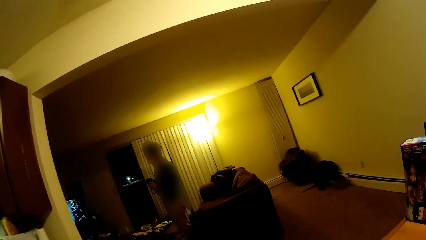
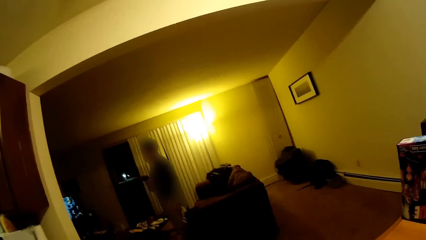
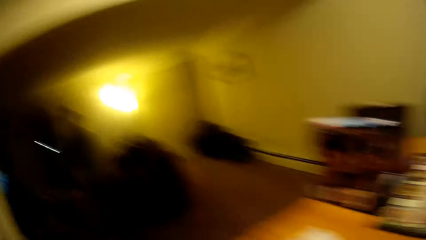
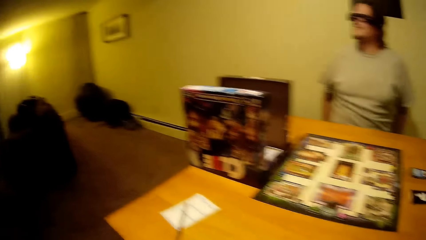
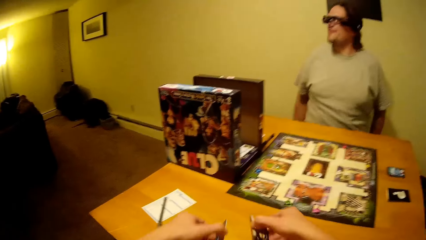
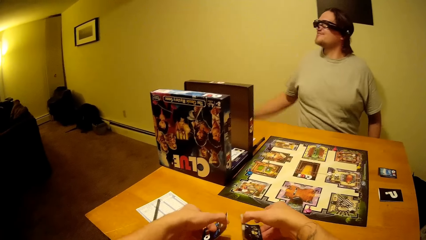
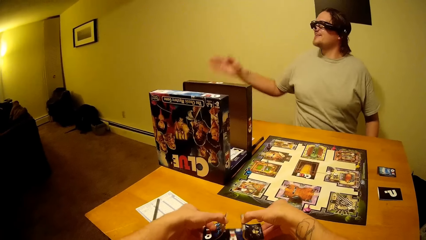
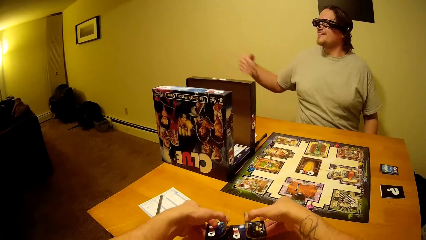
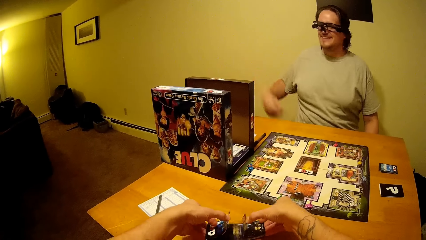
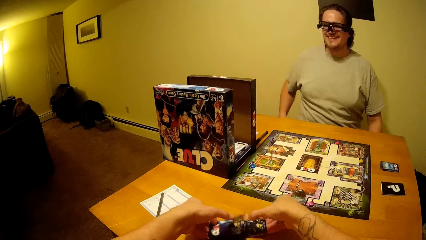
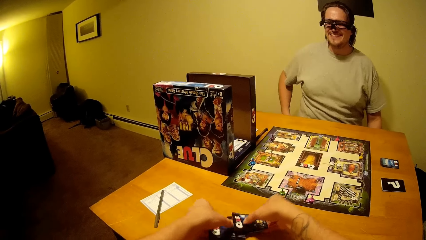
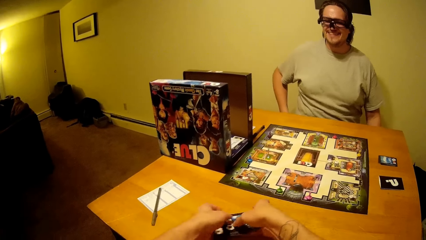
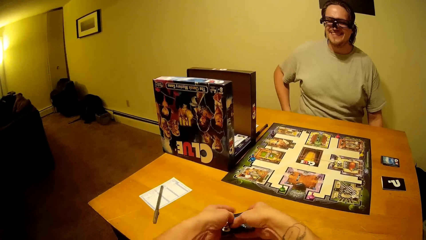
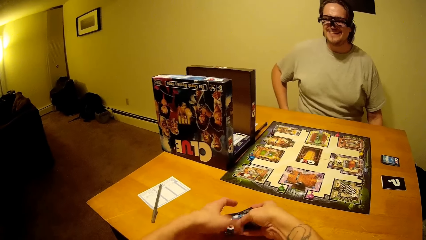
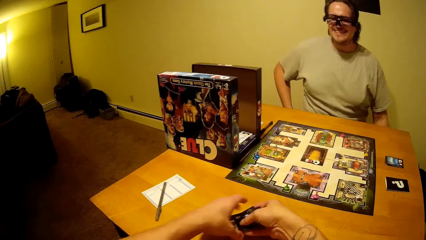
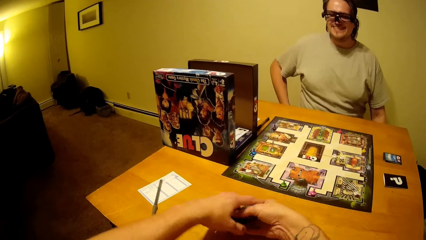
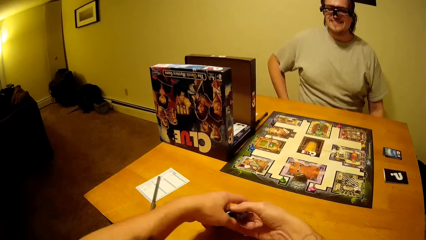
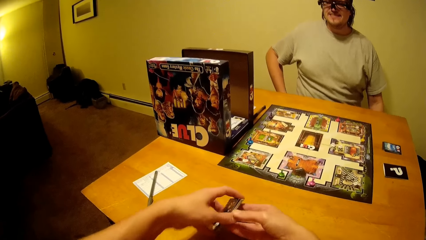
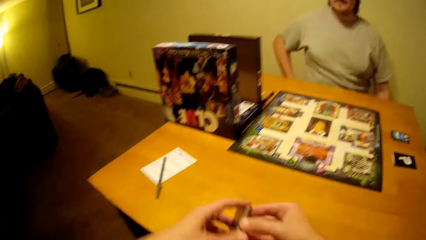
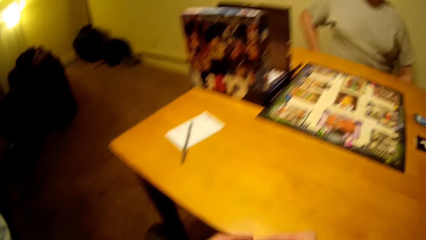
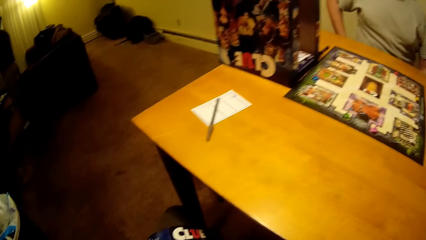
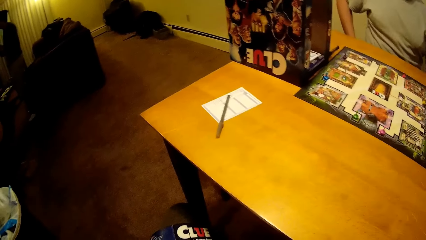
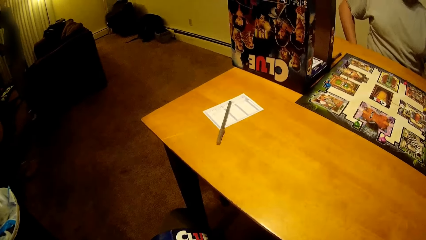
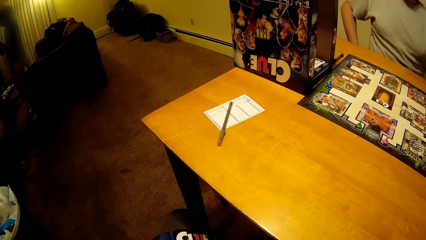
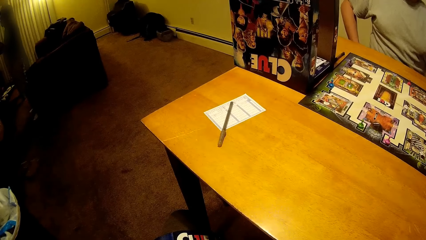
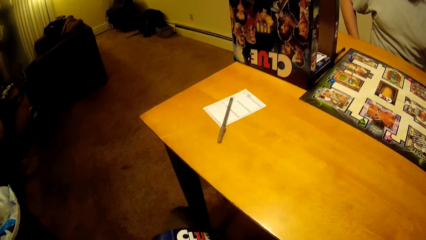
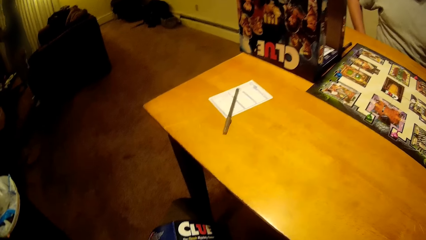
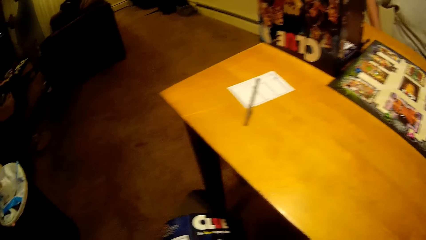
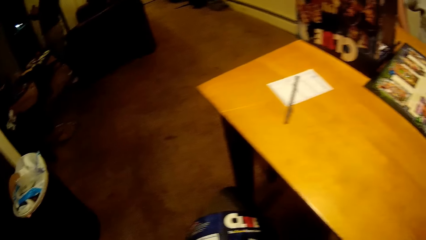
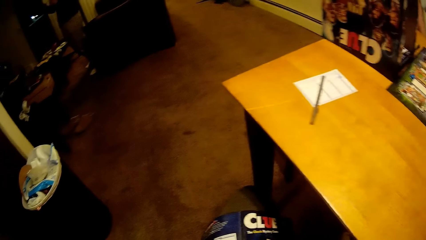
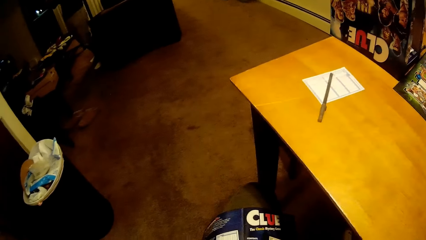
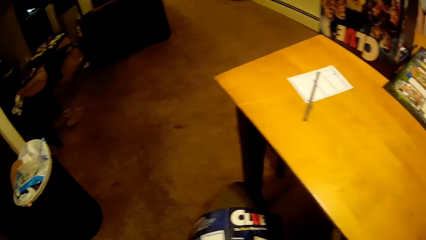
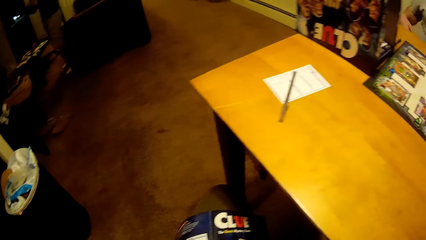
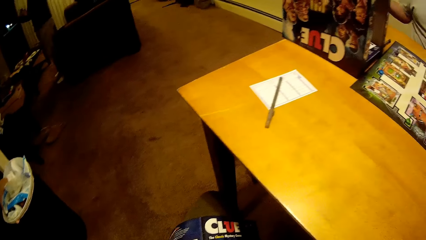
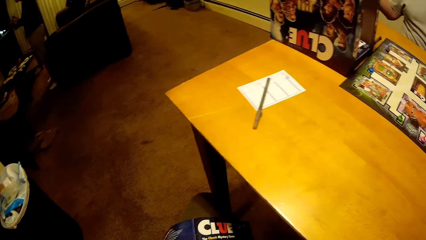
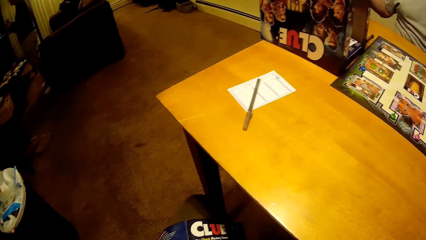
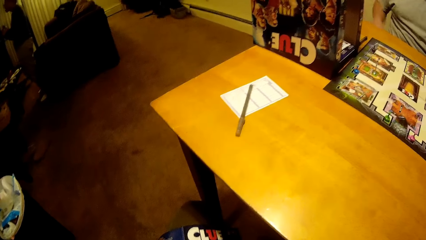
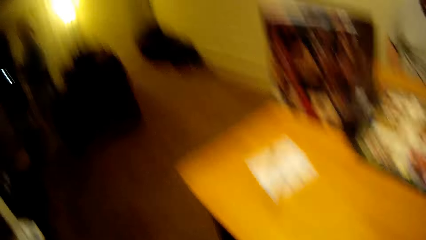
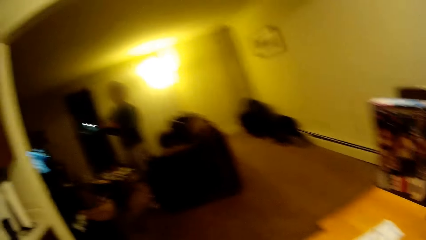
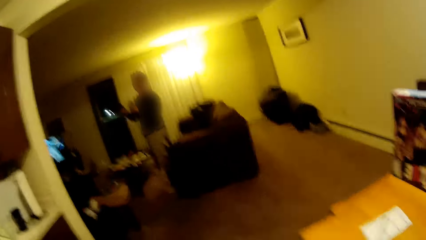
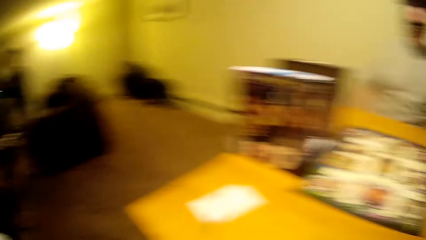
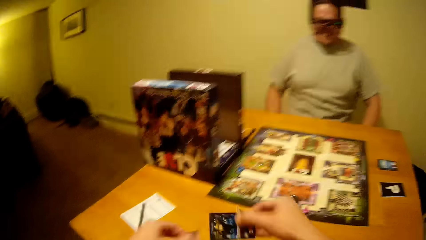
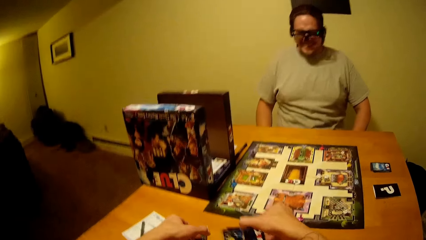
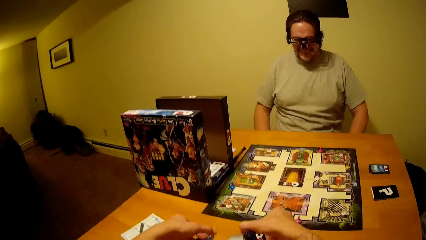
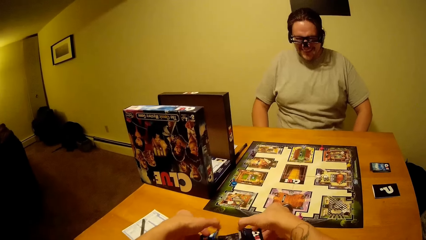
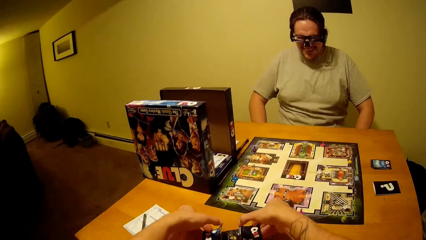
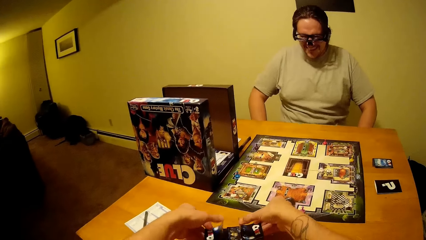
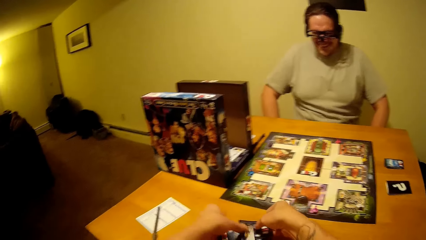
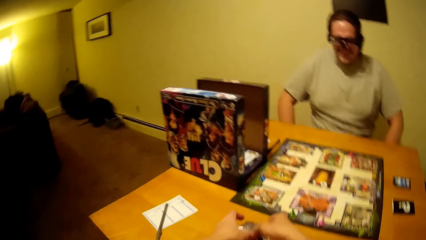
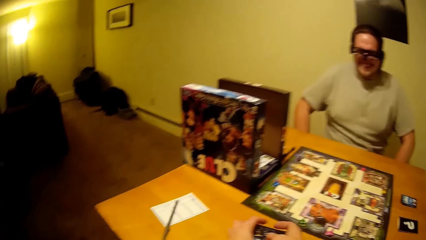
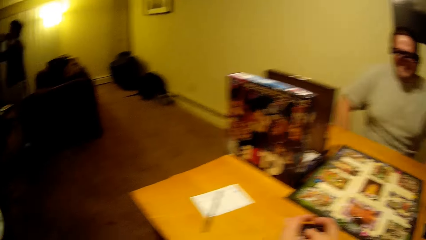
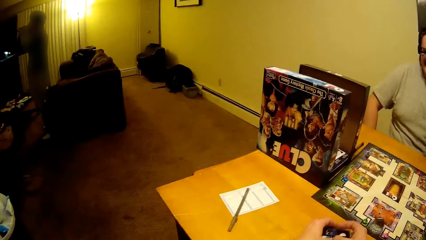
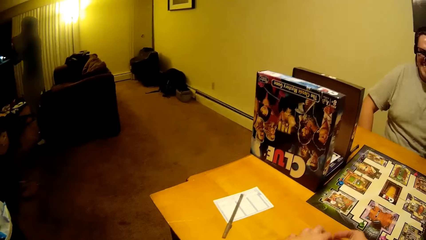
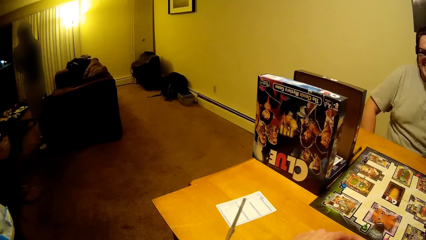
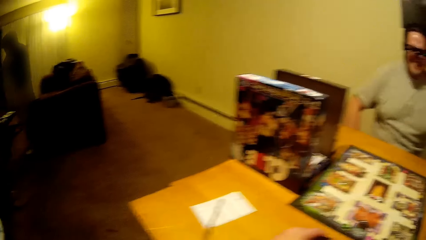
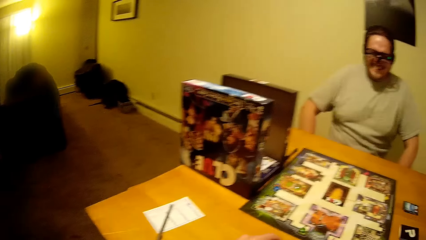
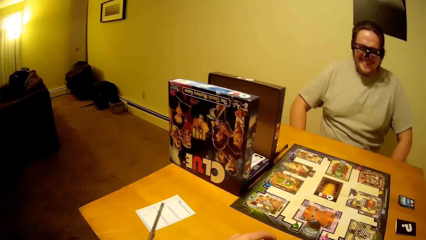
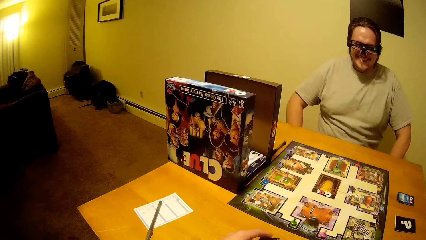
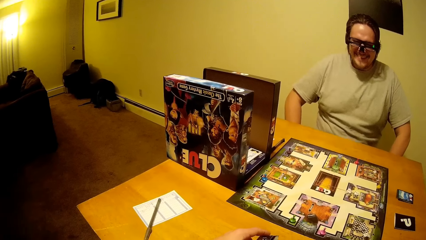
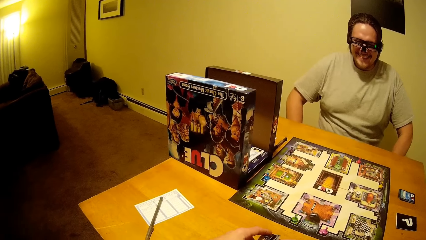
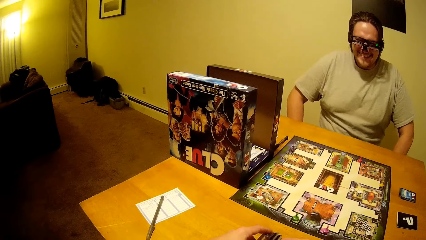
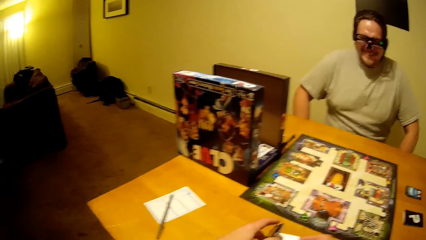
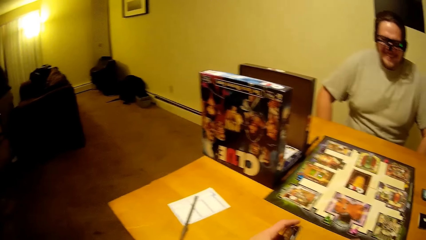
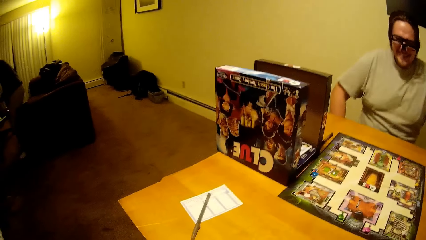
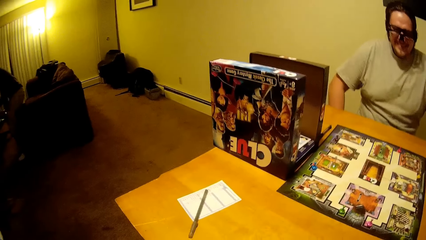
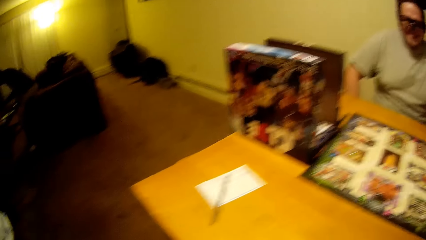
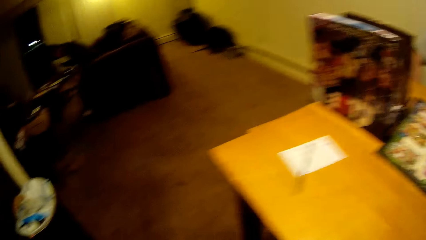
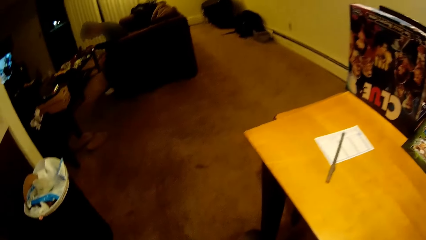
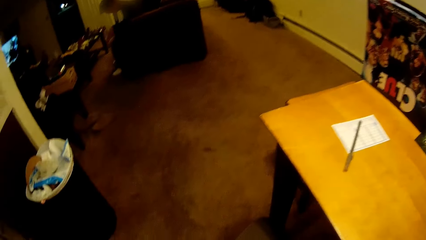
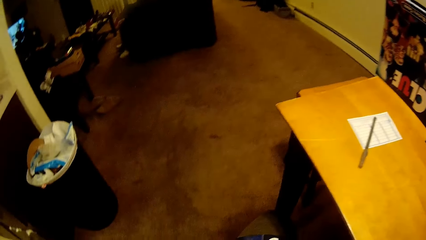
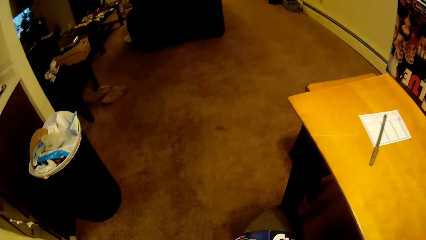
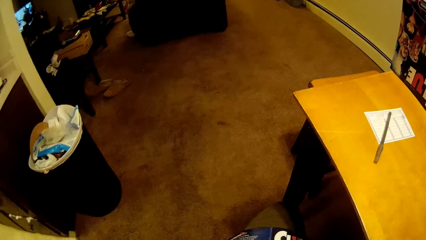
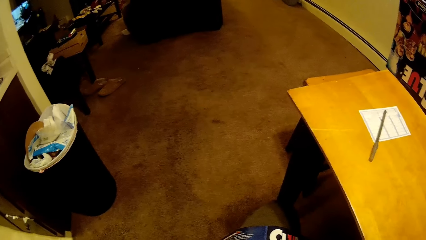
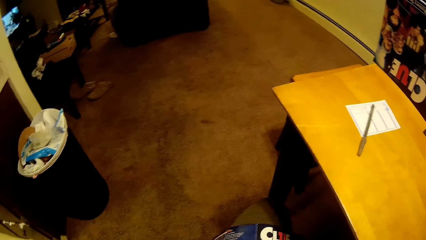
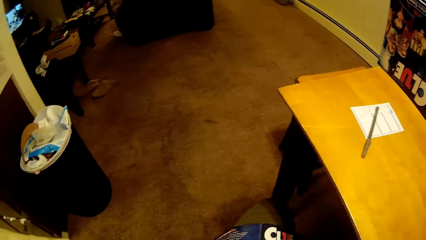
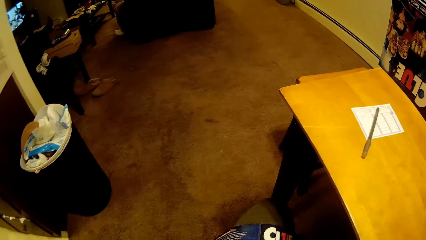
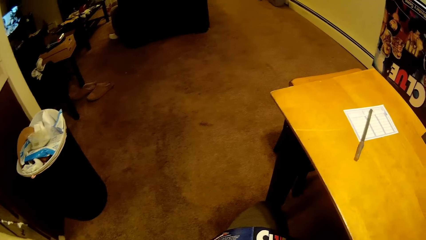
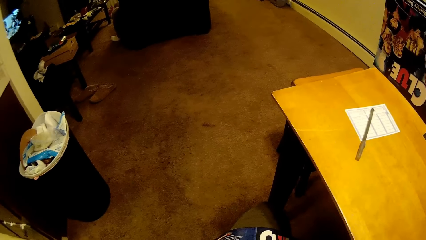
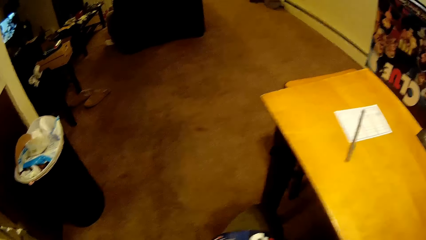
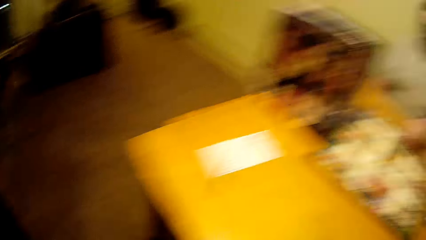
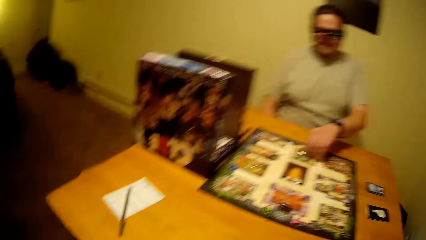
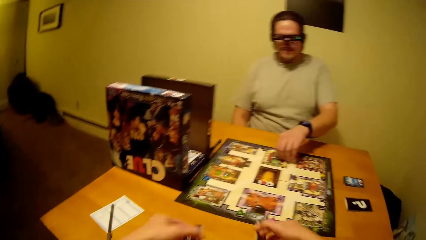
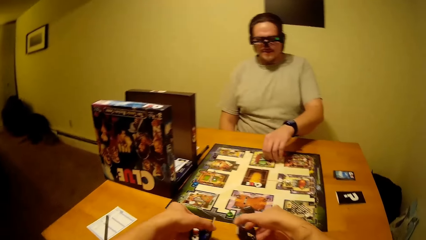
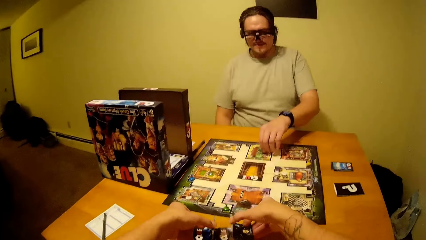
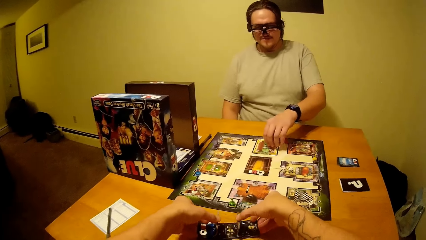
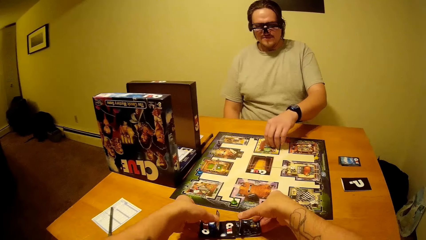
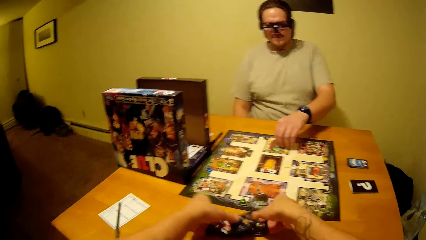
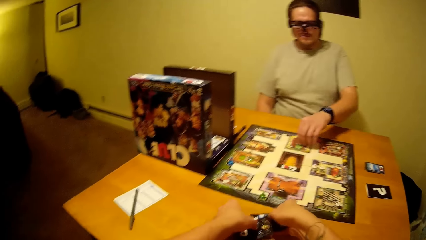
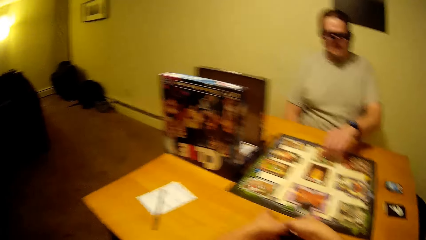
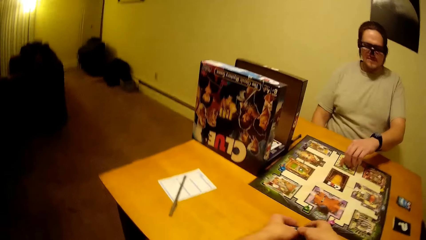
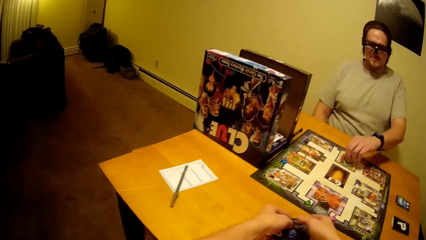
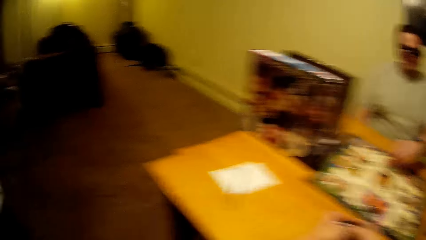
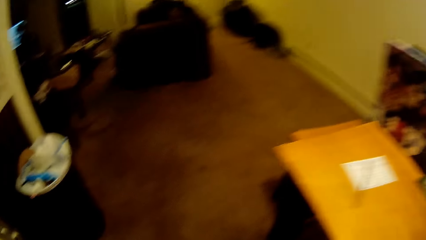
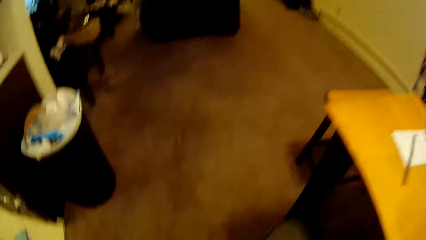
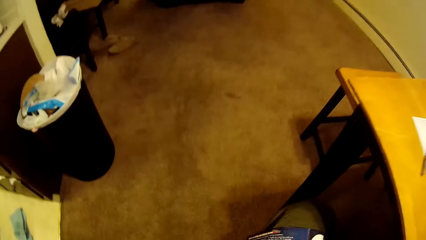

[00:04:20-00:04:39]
The camera wearer talks to a person. Another person talks to the first person. The camera wearer shuffles cards. The other person laughs at the camera wearer. The first person sits at the couch. The camera wearer is looking around. The other person touches the board game. The camera wearer shuffles cards on the table.
